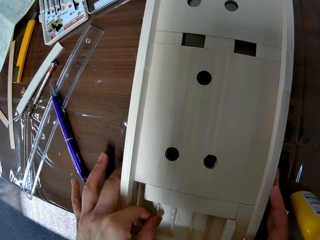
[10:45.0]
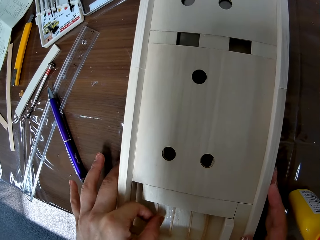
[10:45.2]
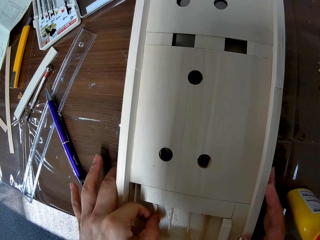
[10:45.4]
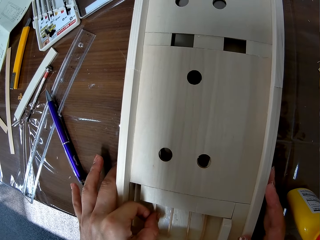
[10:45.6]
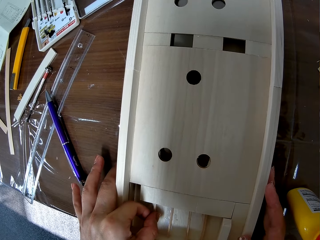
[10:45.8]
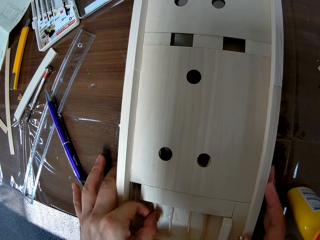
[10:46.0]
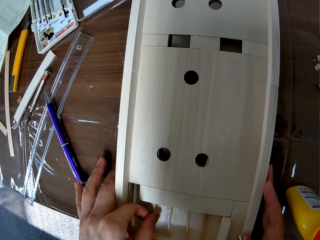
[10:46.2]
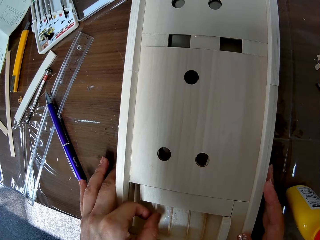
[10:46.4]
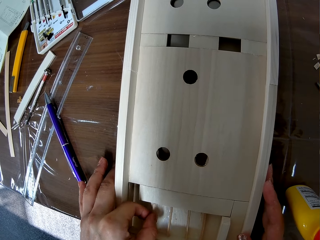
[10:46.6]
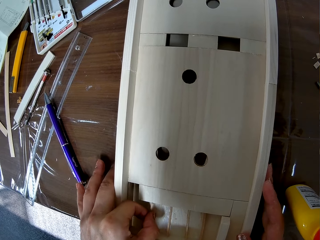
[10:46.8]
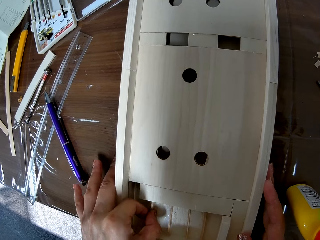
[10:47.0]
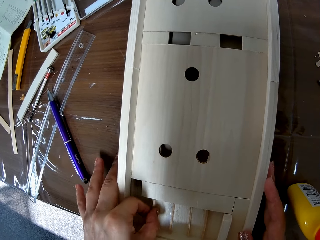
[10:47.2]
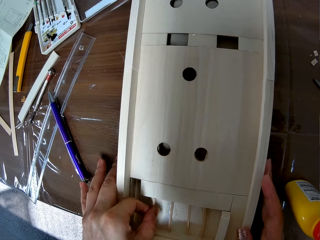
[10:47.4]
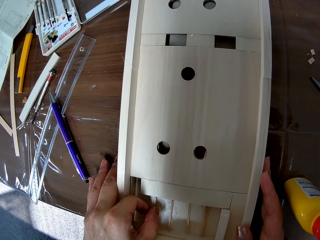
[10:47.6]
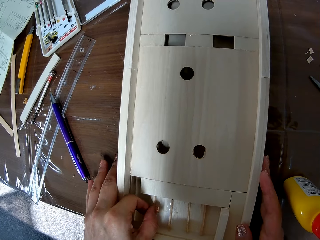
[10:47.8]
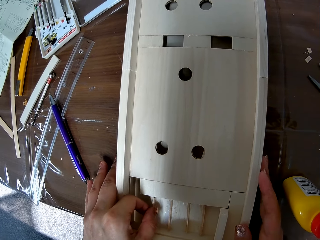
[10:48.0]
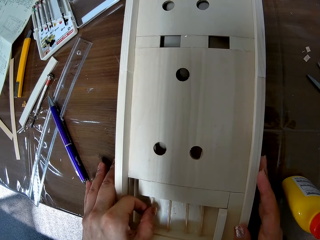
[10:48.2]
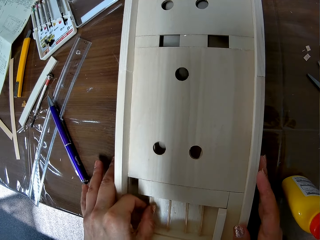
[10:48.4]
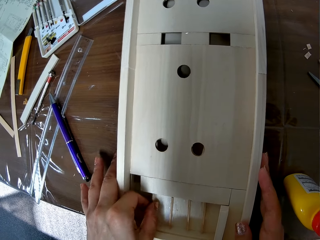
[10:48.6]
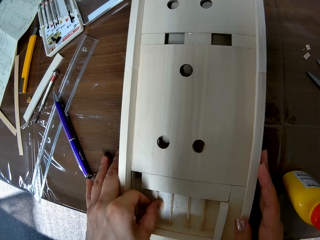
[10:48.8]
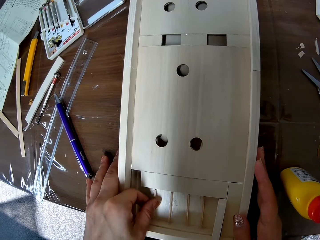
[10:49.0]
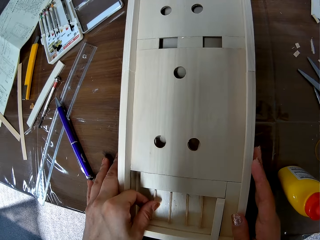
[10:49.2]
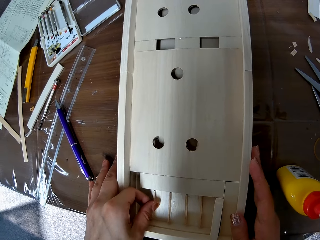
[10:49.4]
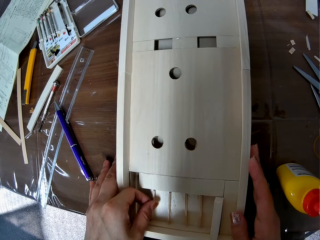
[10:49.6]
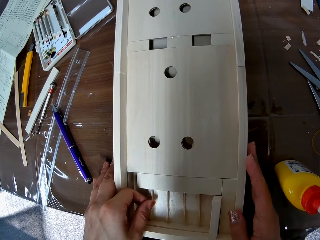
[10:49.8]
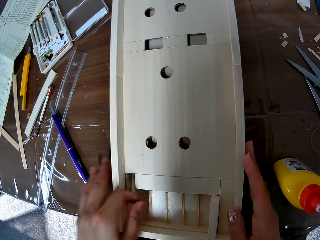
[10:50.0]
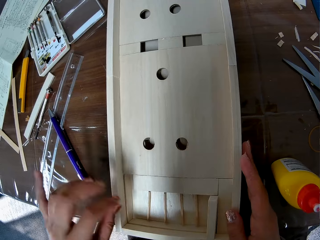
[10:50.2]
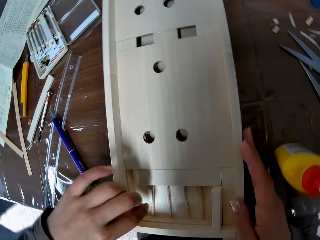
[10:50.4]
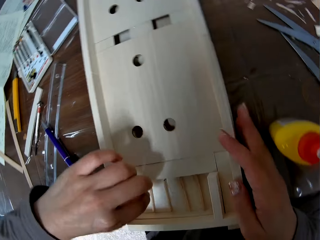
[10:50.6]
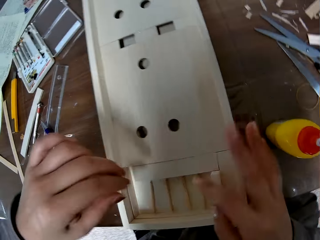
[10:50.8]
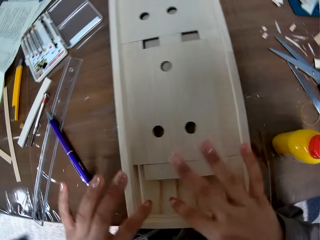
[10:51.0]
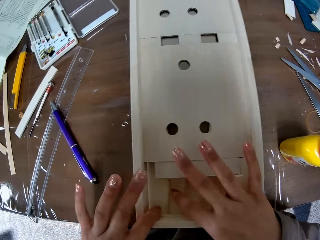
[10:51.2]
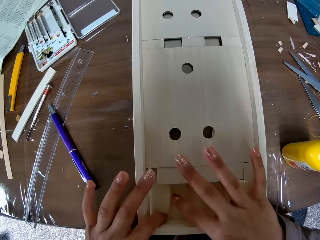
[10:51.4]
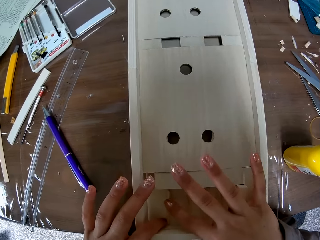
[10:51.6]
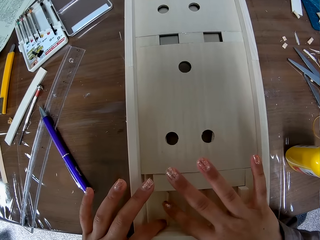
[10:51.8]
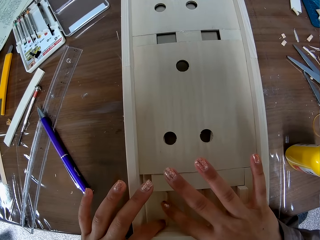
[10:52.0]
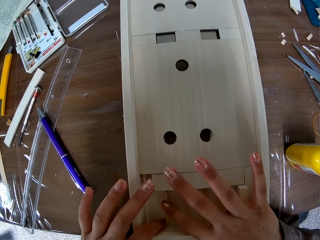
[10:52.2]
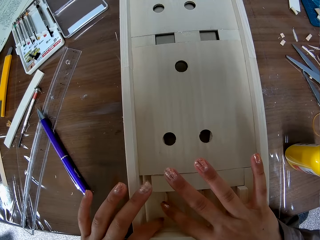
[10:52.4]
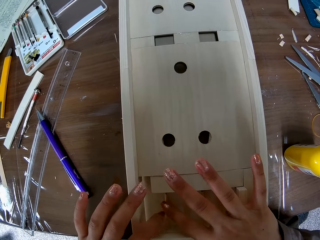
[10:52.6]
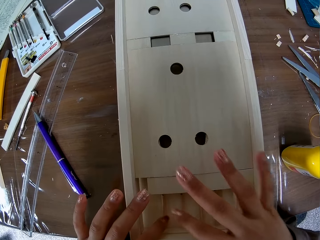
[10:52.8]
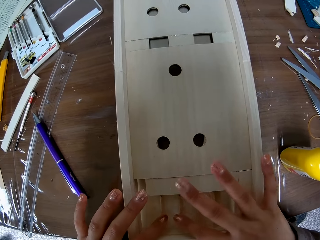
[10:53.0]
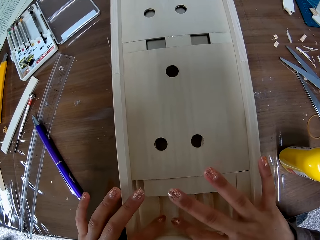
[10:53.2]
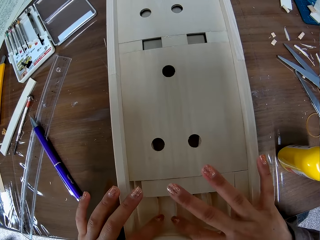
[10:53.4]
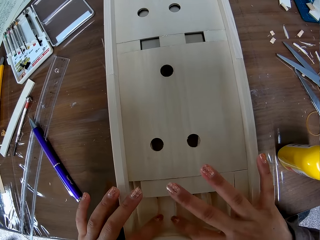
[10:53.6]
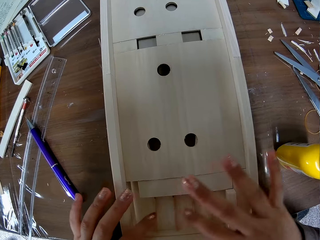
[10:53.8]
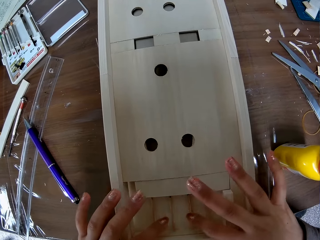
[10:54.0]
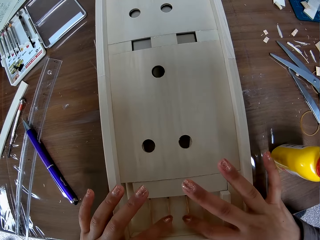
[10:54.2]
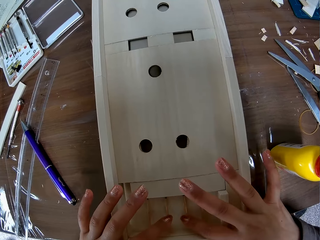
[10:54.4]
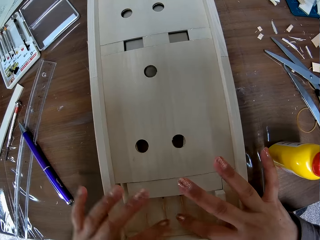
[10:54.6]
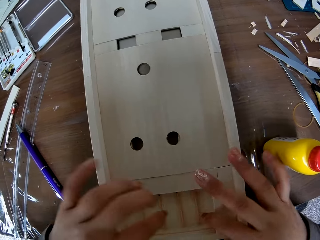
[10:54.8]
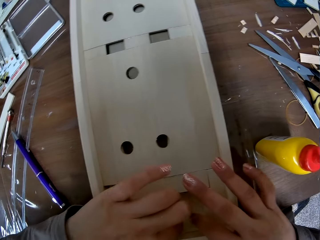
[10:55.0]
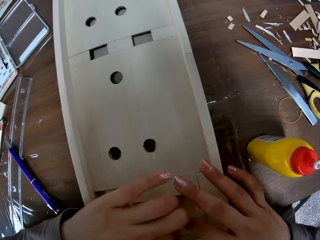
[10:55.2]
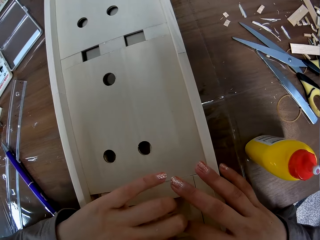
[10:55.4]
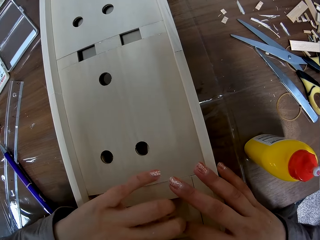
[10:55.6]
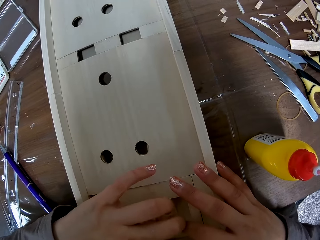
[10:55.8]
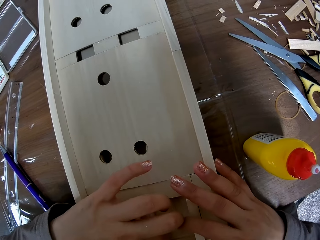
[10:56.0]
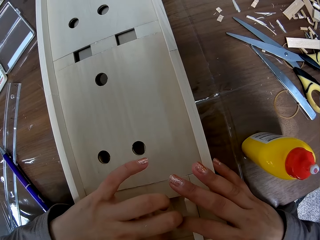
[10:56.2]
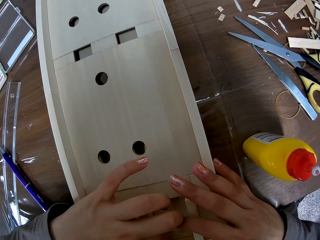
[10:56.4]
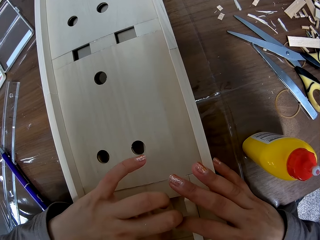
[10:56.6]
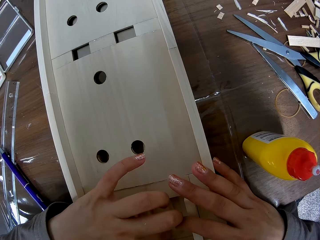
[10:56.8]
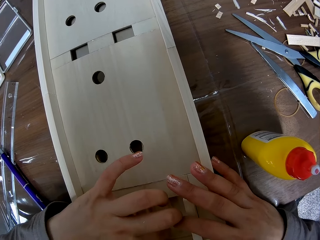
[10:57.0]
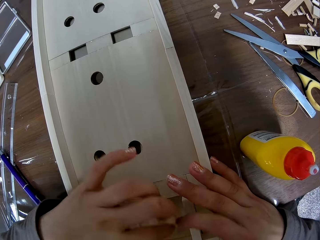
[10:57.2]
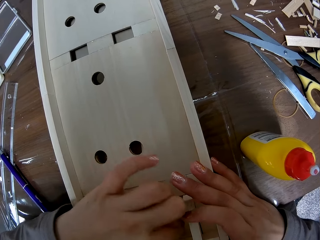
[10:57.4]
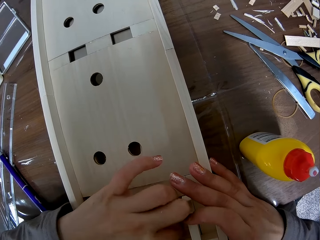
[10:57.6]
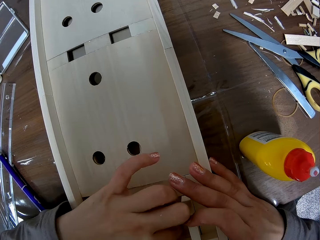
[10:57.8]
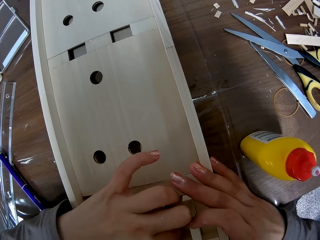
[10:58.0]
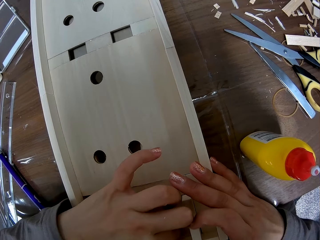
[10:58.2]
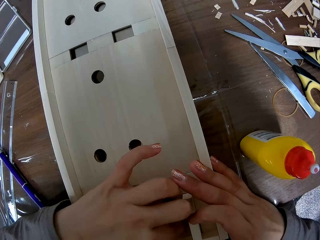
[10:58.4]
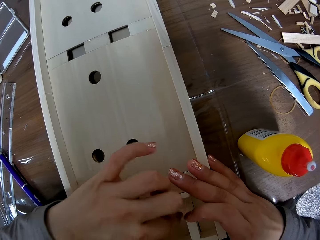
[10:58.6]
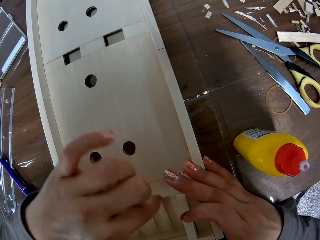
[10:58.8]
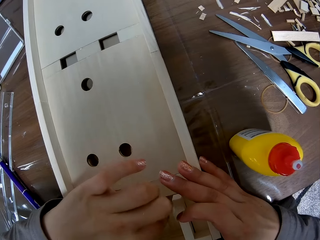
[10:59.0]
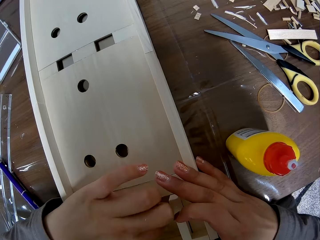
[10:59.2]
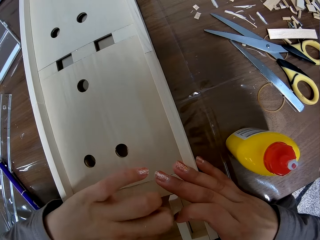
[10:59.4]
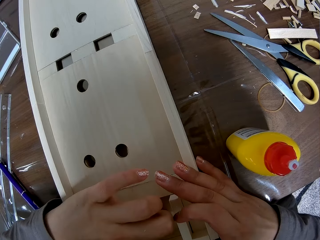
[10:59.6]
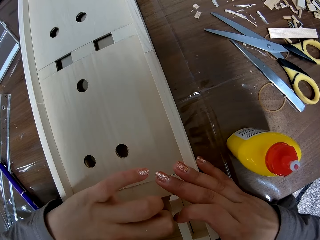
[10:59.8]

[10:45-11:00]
The camera wearer adjusts the other piece of wood on the piece of wood. They do this repeatedly.

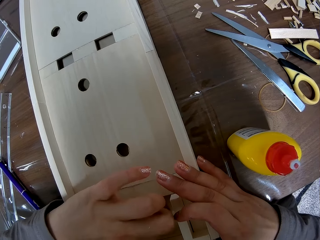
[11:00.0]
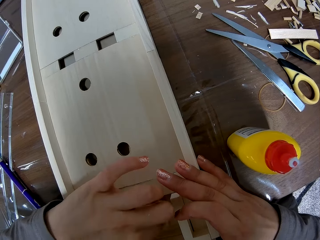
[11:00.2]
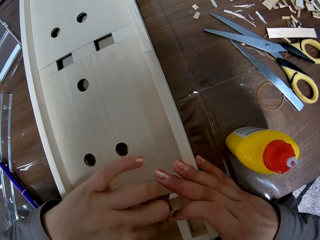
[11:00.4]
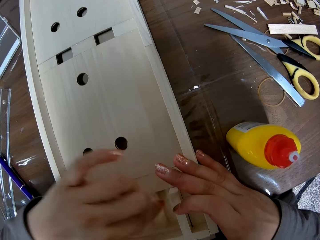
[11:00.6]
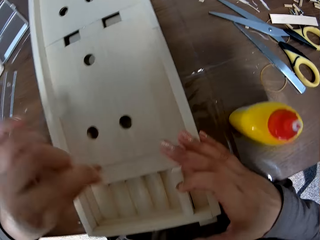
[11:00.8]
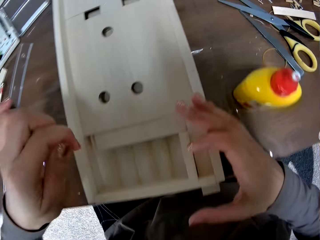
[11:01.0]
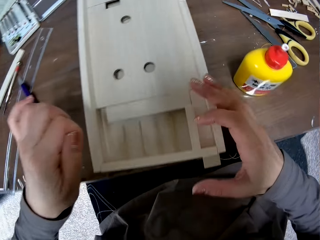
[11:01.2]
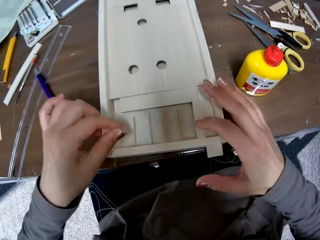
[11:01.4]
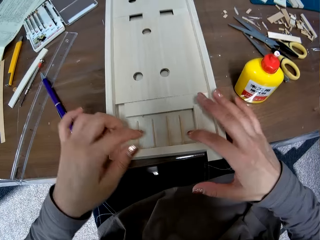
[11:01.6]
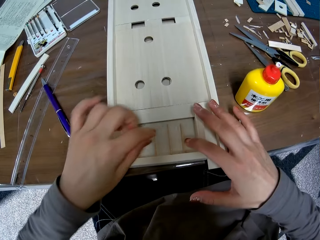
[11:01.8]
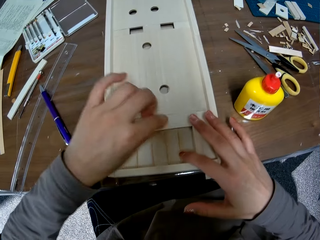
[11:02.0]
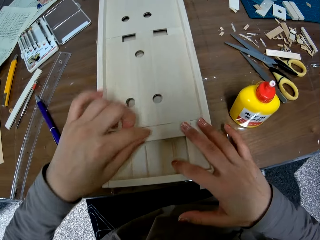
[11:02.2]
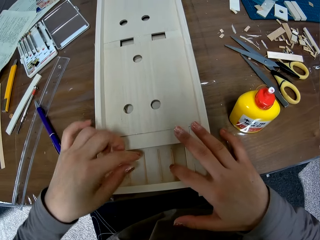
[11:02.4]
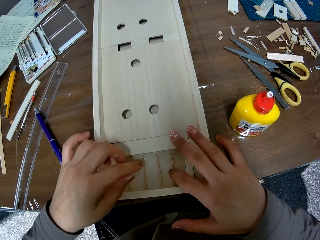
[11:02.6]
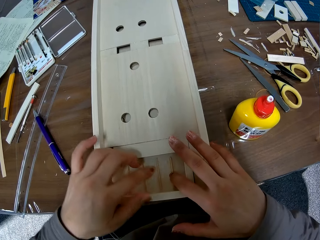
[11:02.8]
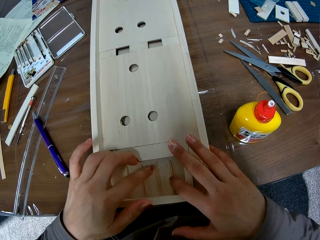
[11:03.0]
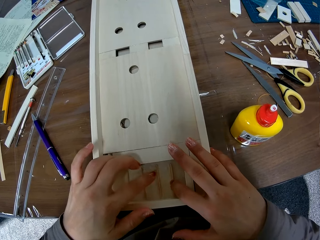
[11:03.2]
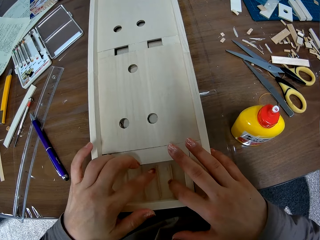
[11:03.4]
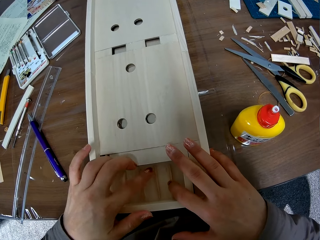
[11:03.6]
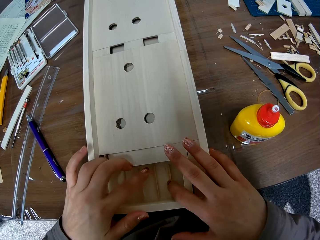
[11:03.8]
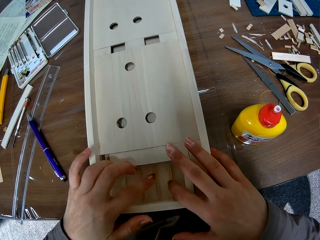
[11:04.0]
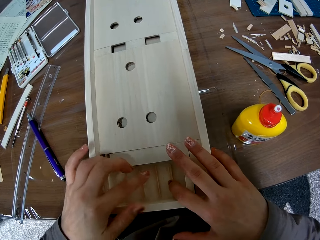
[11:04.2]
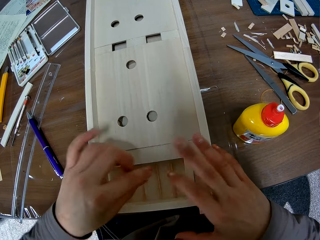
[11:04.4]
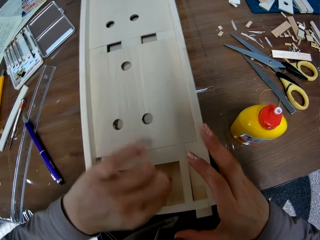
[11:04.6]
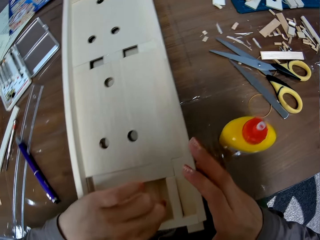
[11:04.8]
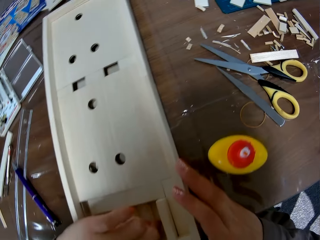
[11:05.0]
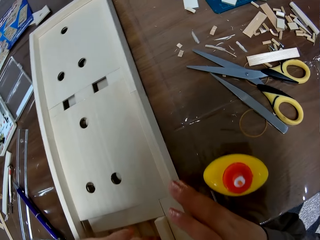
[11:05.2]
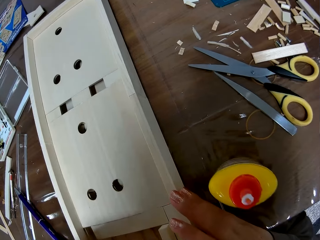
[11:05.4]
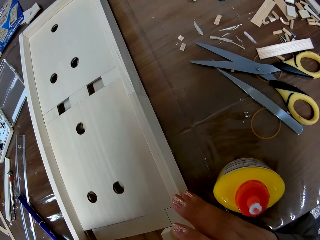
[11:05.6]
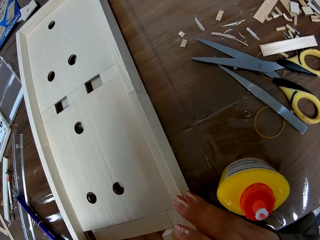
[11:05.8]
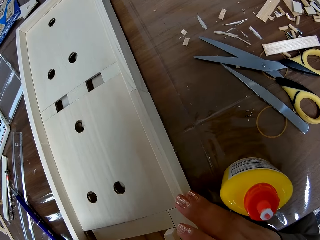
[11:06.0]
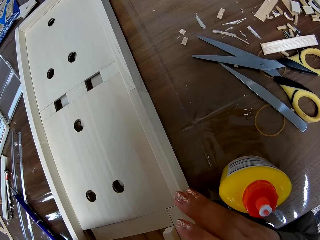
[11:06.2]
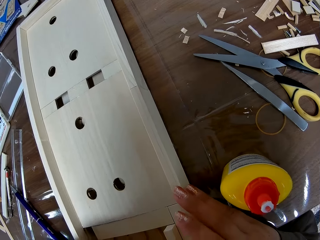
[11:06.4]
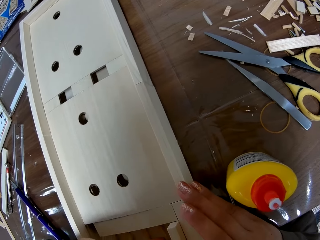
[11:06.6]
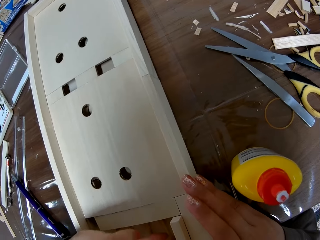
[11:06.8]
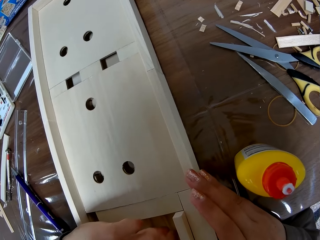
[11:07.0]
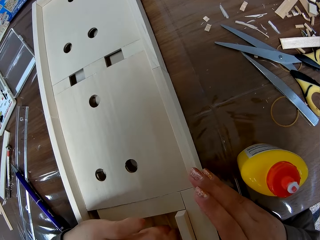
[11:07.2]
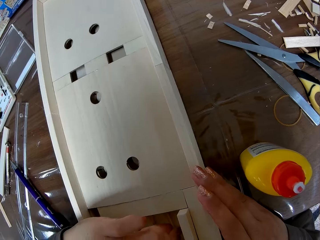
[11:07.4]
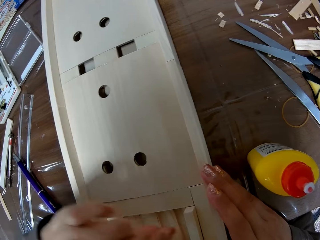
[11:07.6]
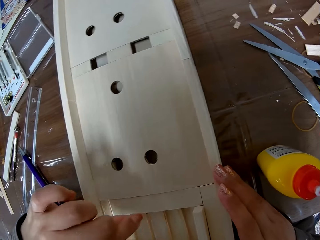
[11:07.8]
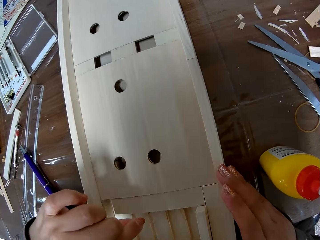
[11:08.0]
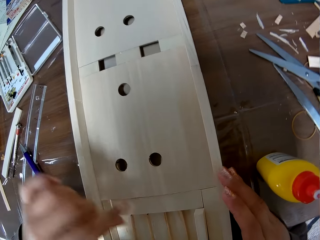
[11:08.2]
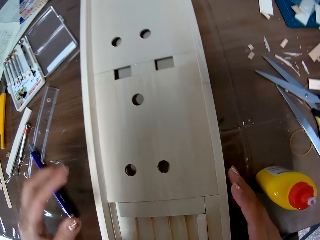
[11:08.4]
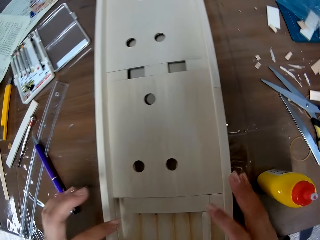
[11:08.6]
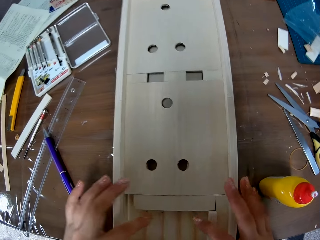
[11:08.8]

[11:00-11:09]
The camera wearer adjusts the other piece of wood on the piece of wood.
